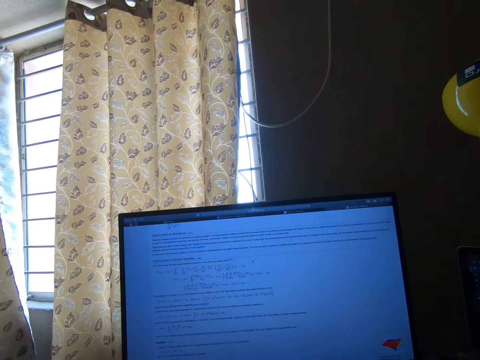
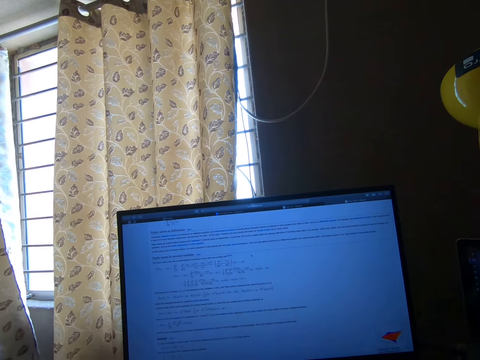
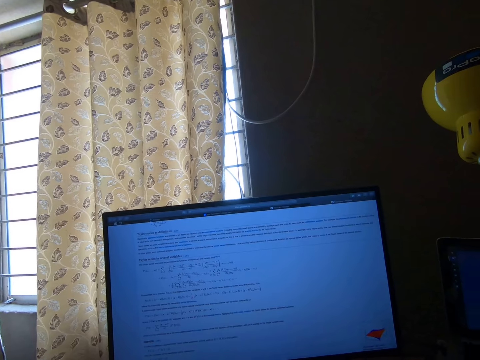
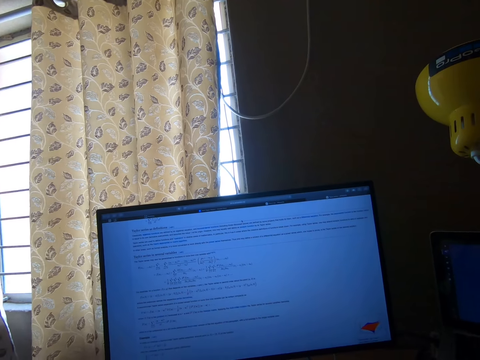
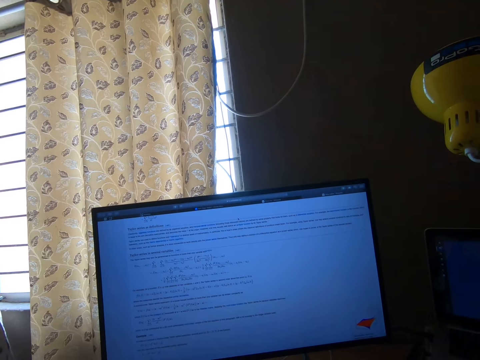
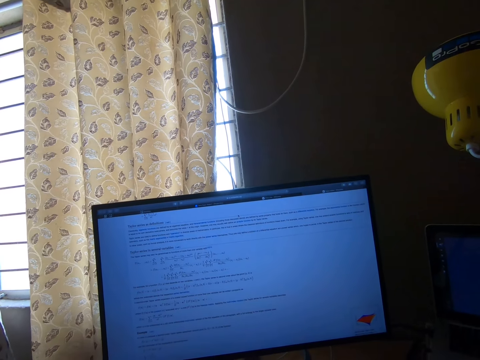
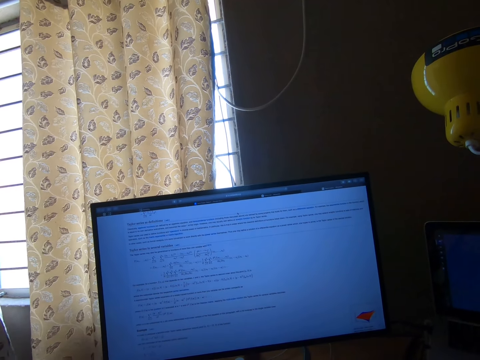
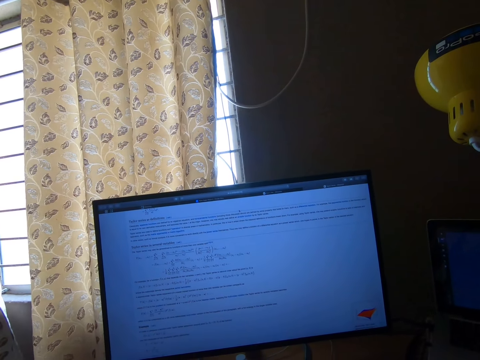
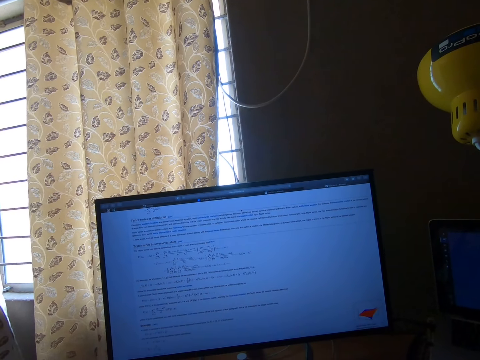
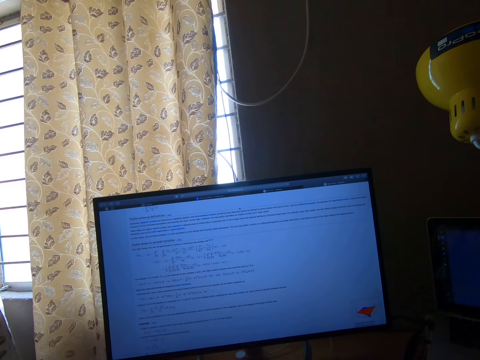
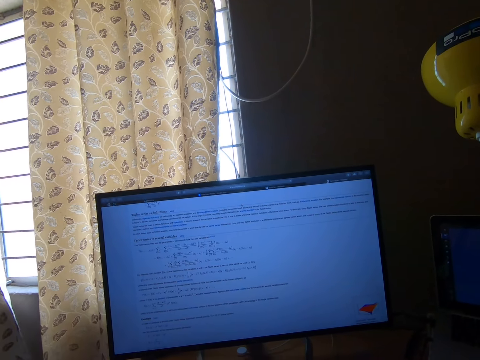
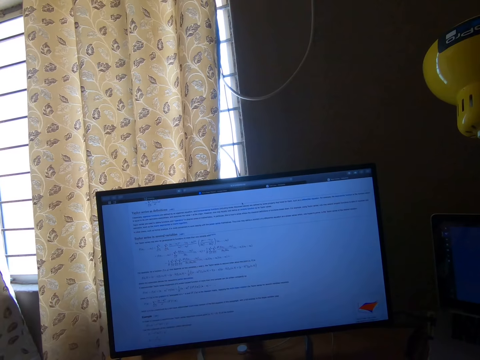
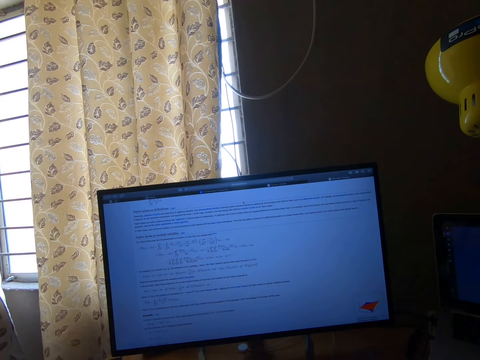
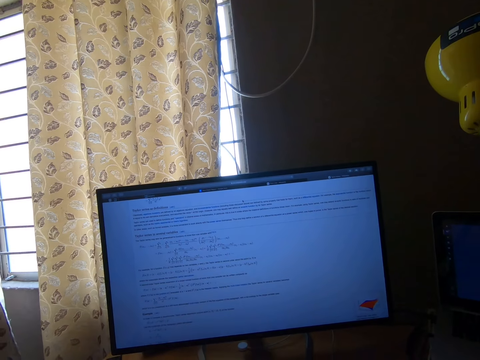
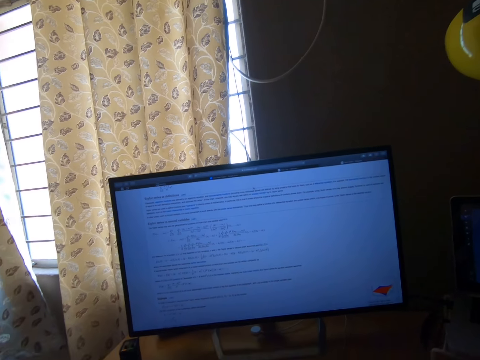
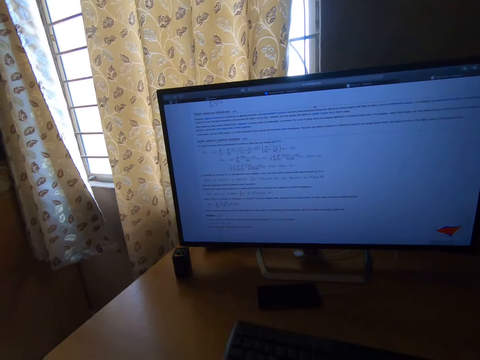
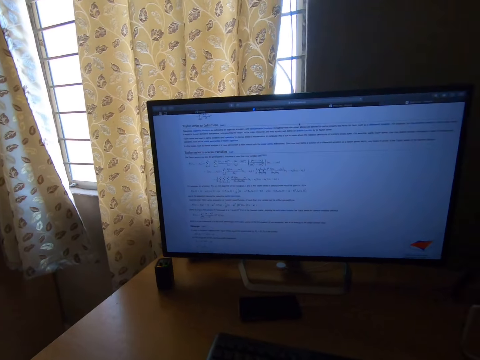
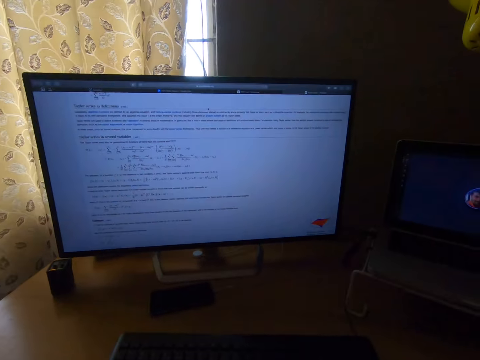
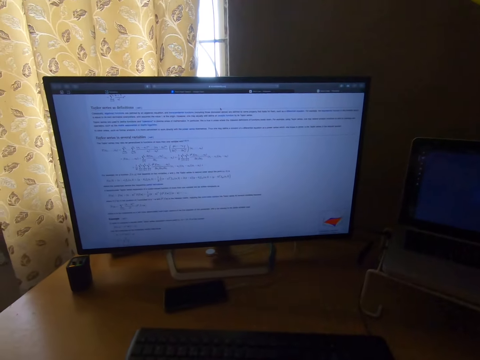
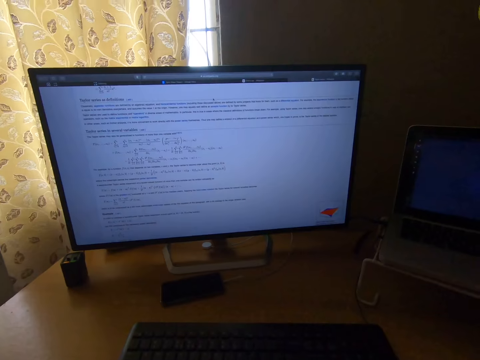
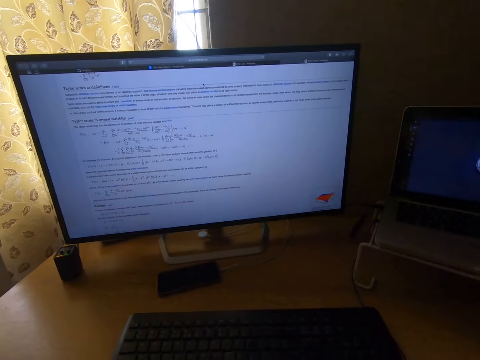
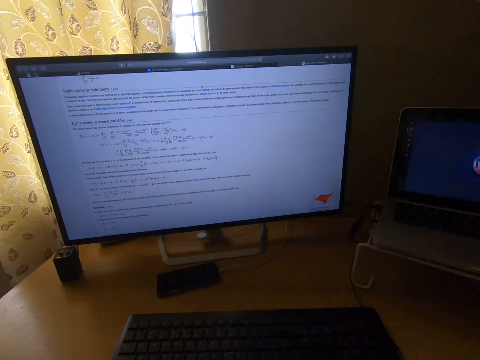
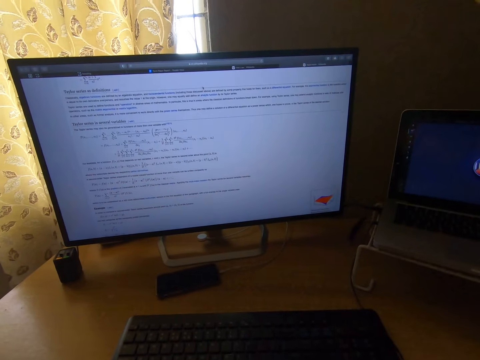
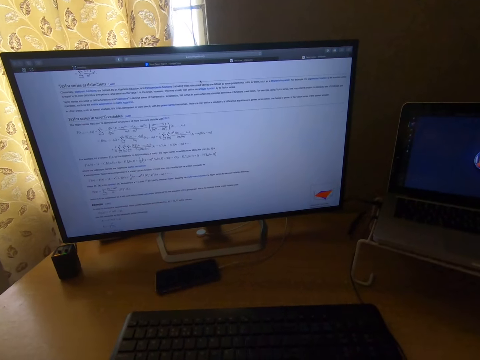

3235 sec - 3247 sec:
The camera wearer moves the mouse pointer. They move the mouse pointer repeatedly. They look around the monitor.

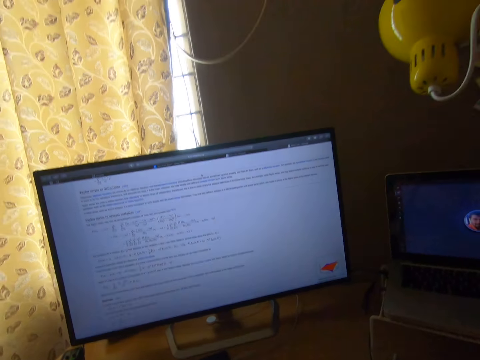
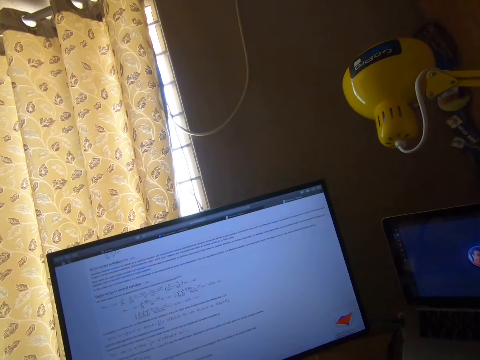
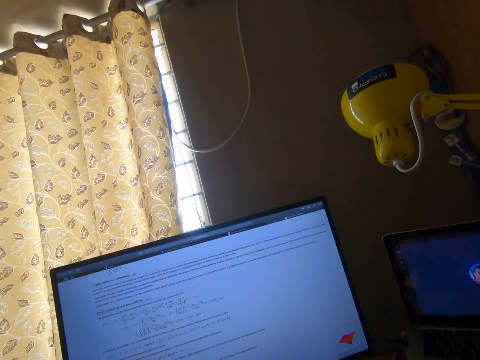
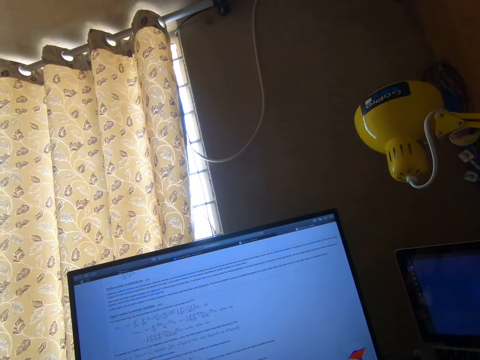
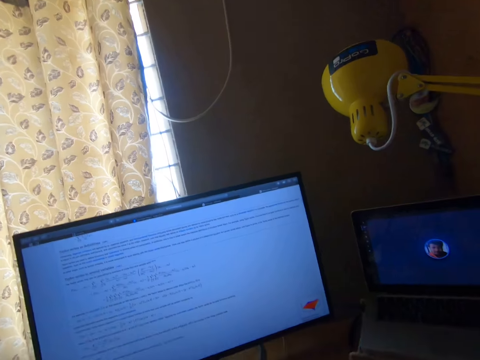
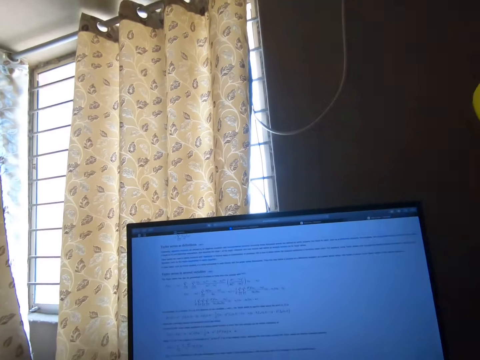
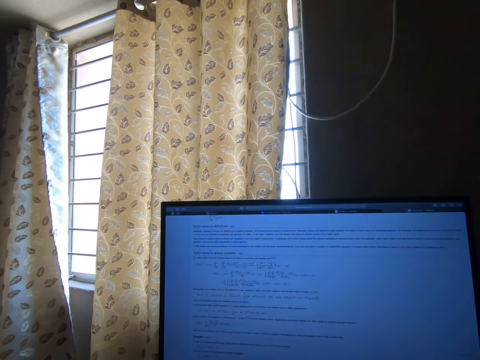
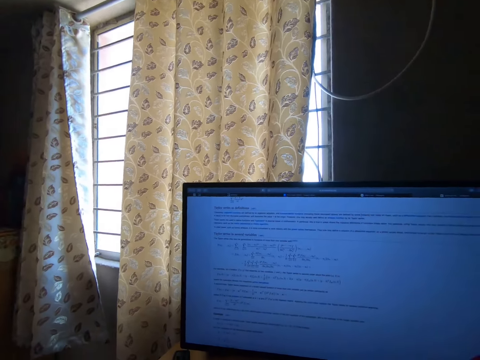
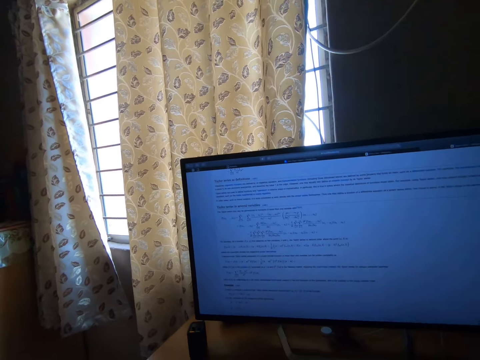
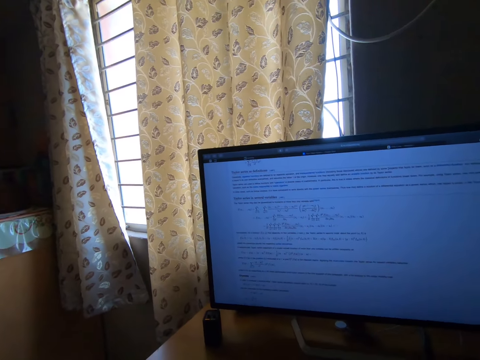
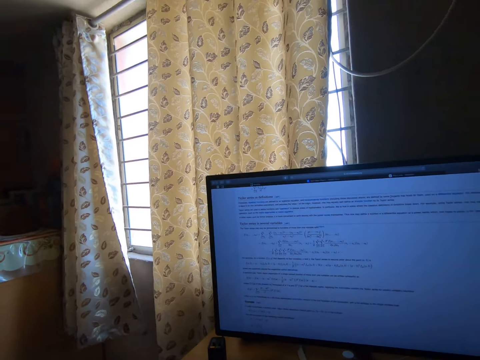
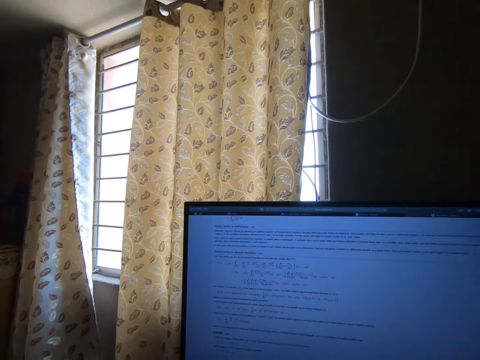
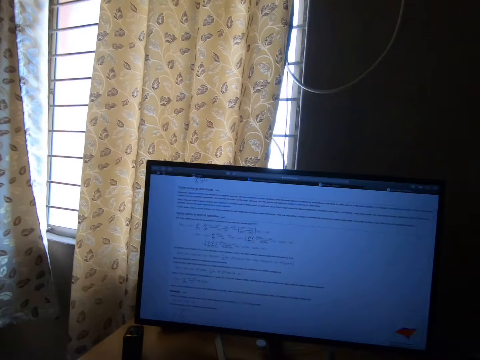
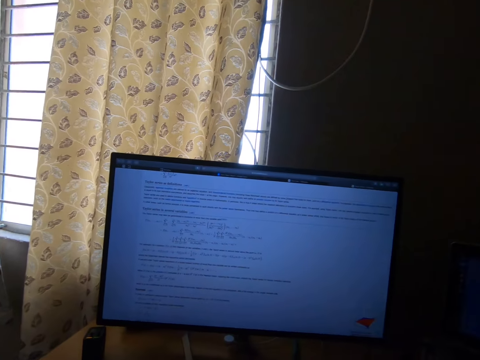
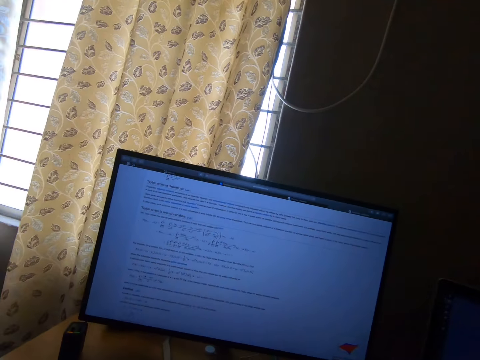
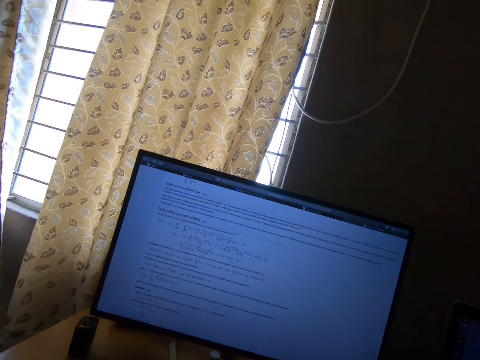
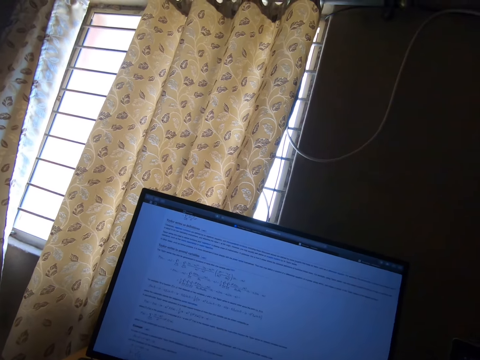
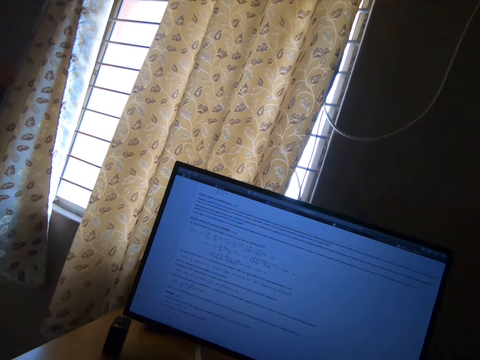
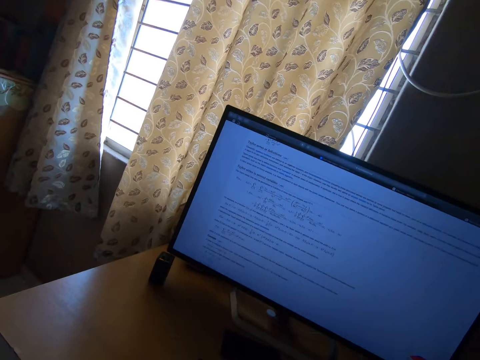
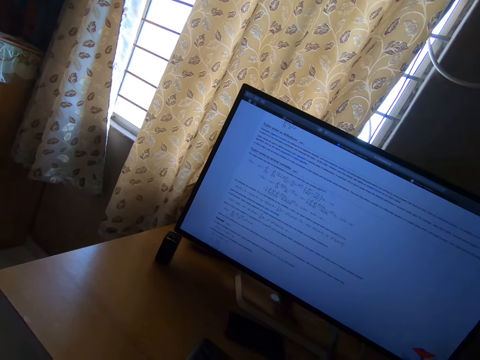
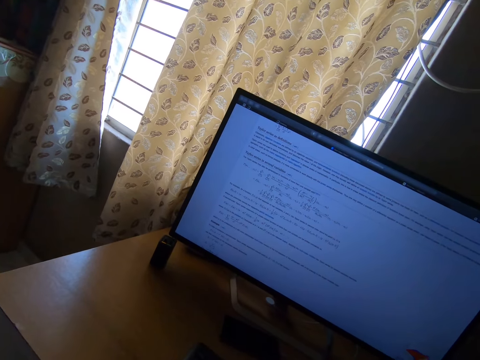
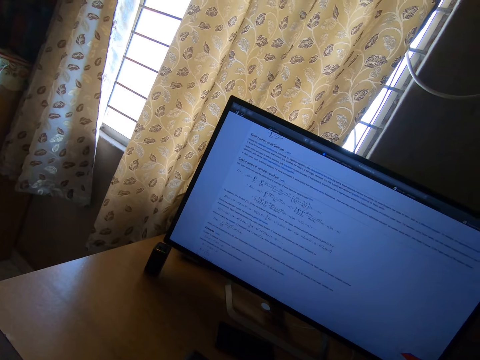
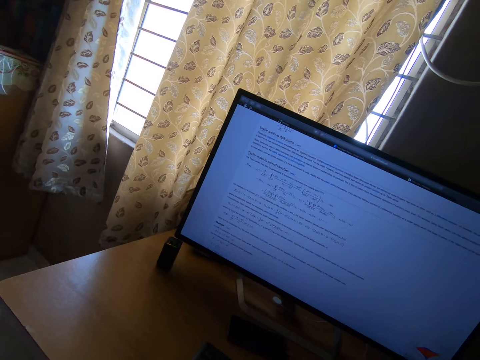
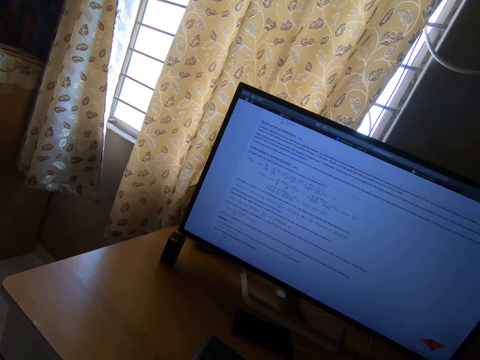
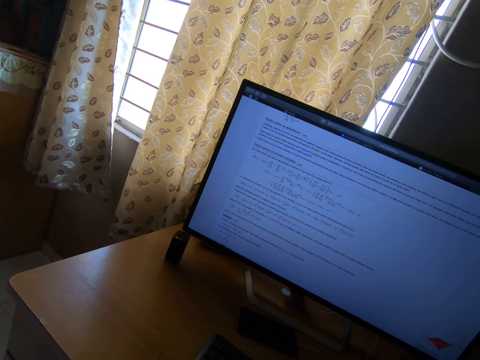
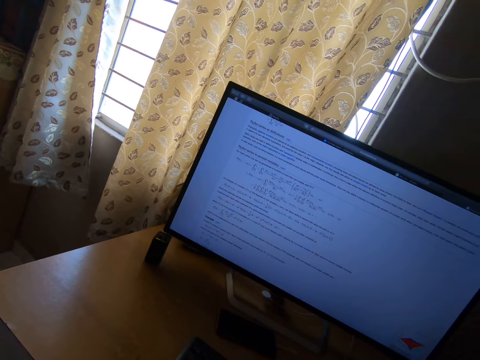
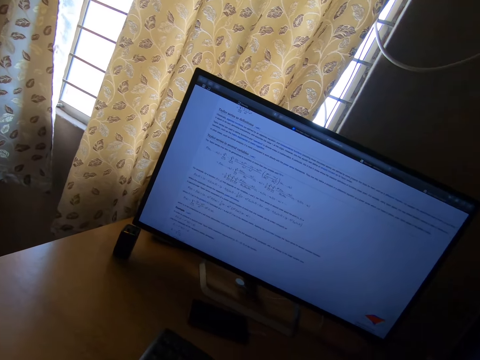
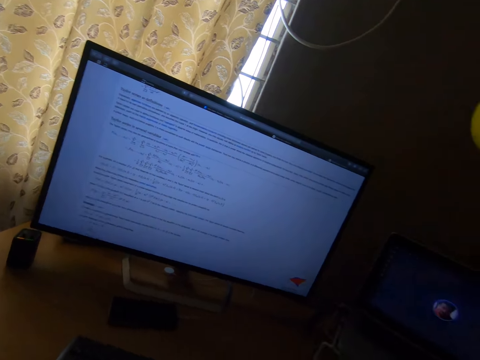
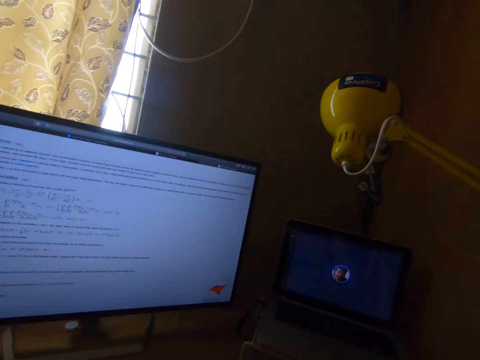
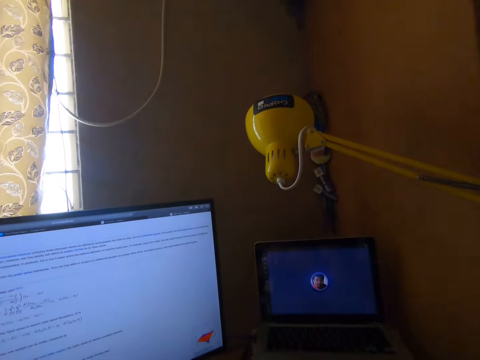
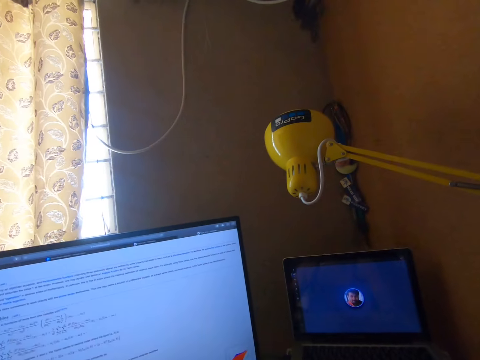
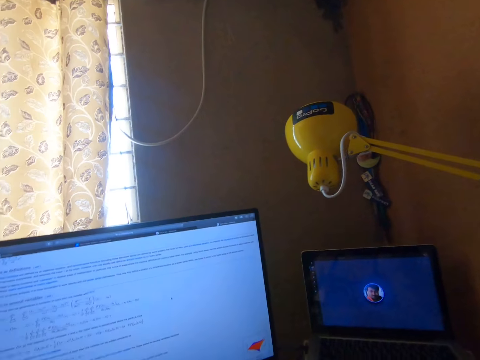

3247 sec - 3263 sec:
The camera wearer looks around the monitor repeatedly. They operate a screen. They look around a room.
